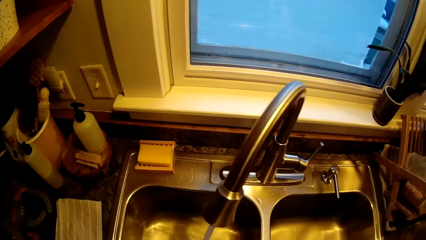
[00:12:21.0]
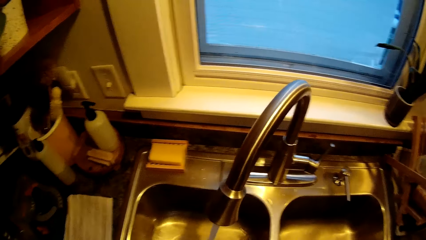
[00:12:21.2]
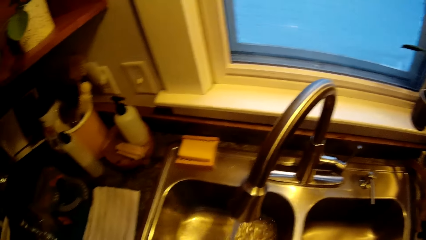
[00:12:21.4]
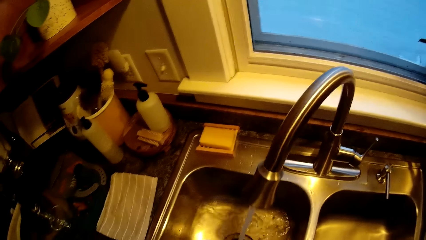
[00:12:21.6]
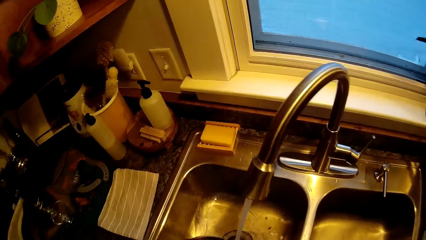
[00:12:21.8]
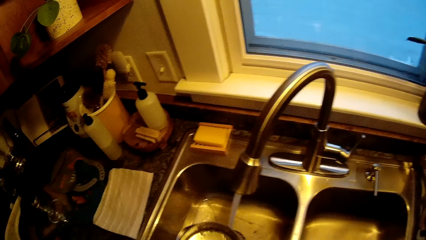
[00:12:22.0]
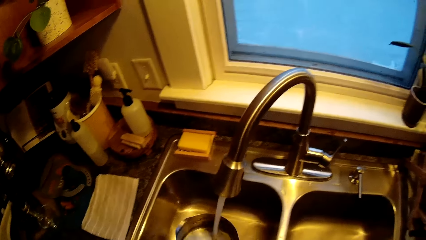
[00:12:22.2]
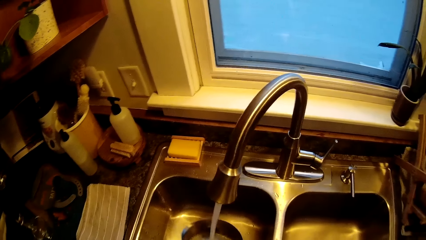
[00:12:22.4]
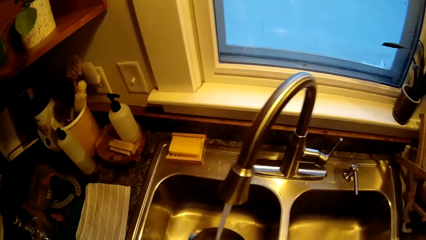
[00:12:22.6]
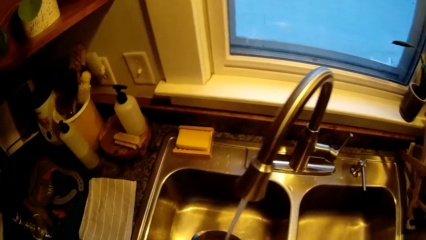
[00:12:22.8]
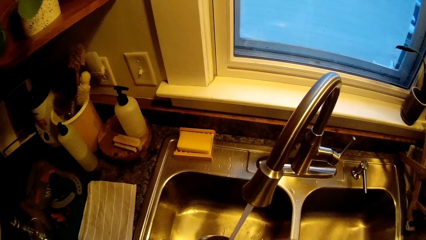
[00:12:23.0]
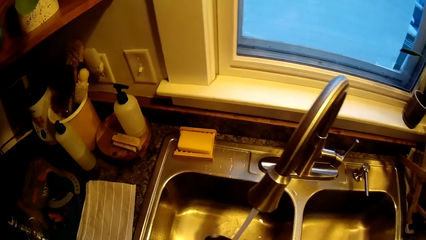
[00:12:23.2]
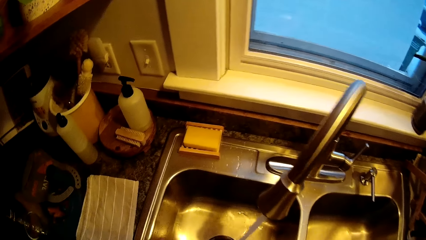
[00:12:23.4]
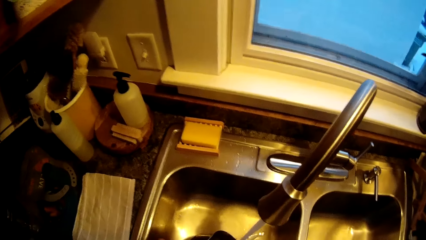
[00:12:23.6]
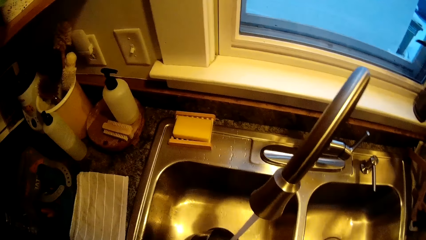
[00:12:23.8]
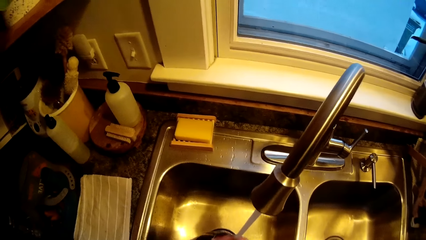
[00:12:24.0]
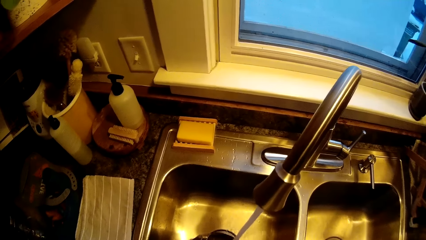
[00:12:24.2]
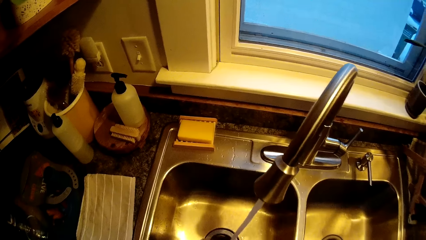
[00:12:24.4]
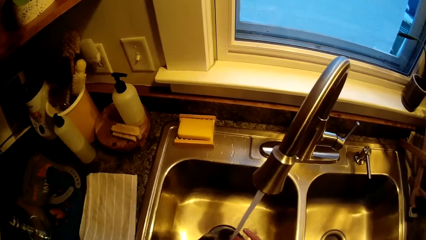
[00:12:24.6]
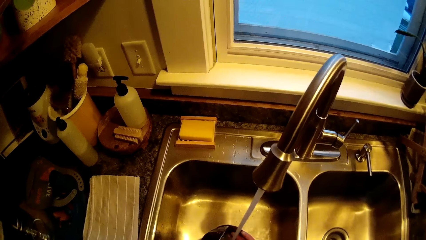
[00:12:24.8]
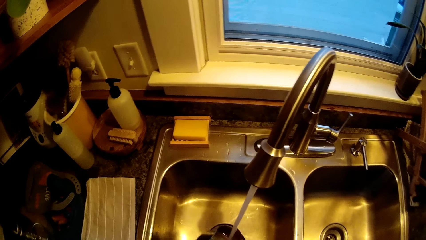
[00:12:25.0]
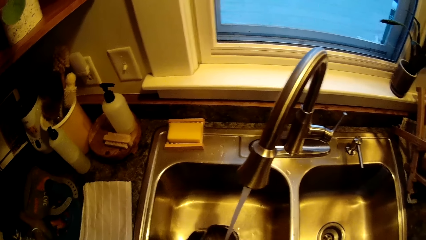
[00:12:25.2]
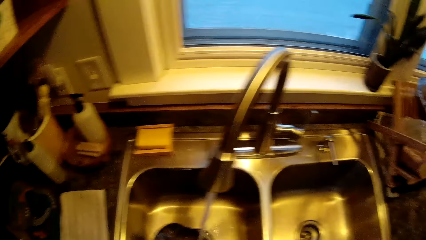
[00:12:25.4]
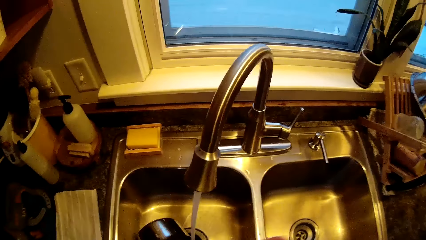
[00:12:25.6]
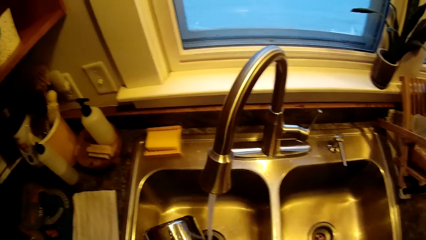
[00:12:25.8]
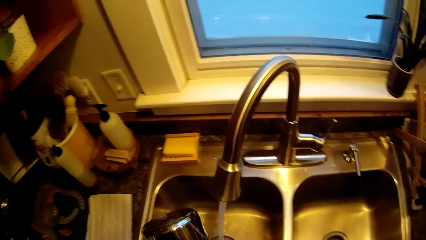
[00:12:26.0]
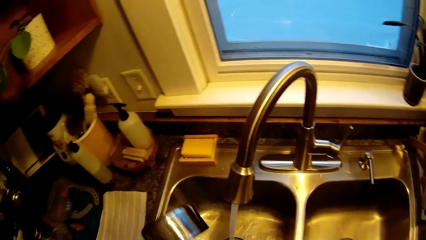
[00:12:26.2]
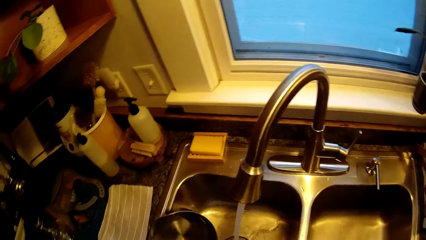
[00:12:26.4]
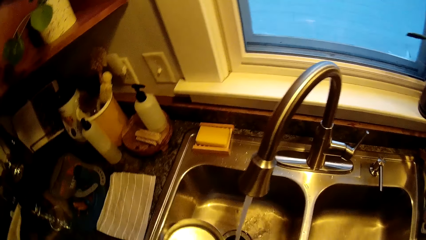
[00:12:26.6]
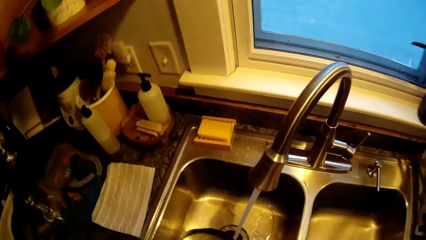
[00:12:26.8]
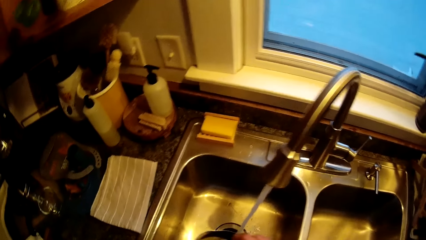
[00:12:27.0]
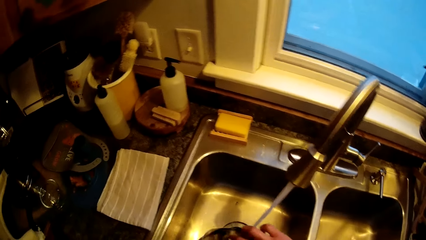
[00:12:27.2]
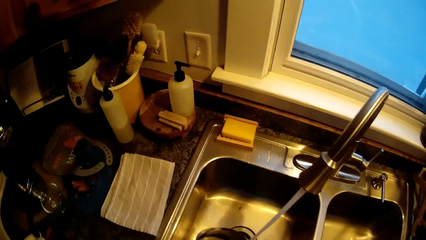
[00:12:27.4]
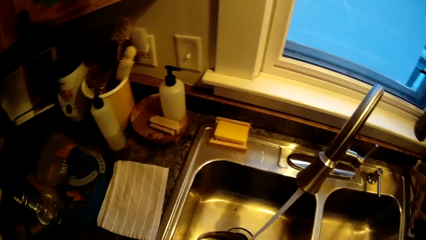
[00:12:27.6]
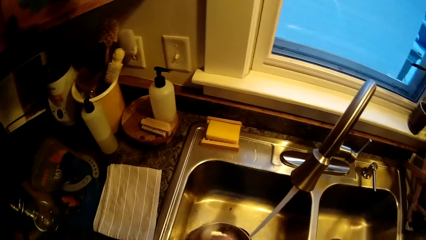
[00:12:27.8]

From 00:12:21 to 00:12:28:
The camera wearer washes a cooking pan with a sponge with both hands.

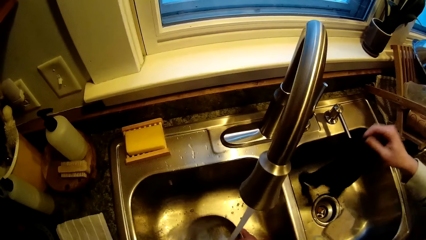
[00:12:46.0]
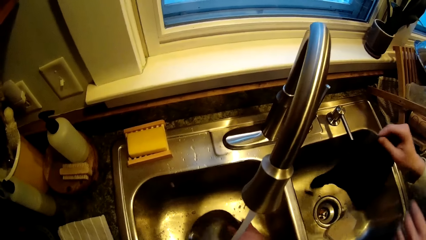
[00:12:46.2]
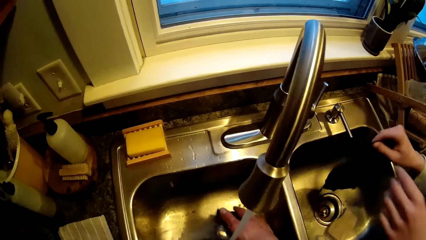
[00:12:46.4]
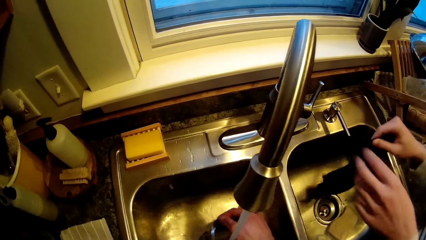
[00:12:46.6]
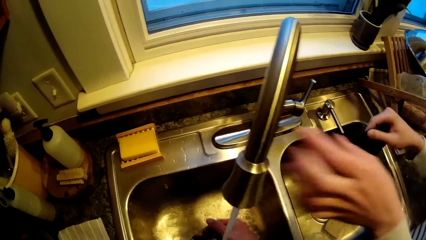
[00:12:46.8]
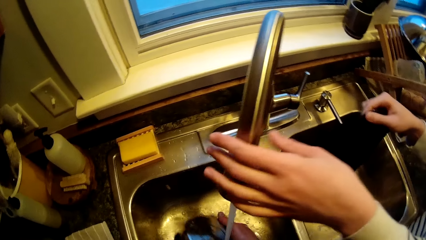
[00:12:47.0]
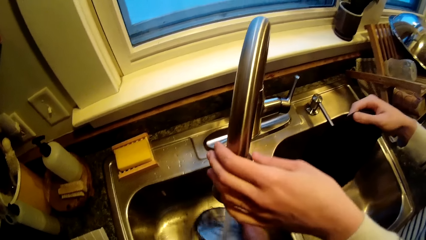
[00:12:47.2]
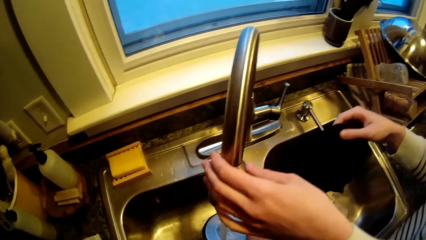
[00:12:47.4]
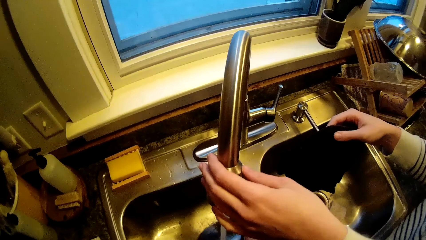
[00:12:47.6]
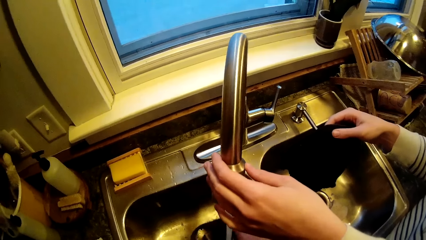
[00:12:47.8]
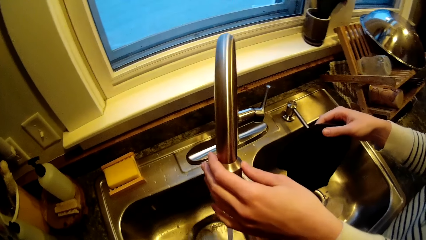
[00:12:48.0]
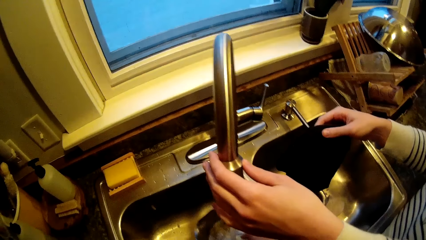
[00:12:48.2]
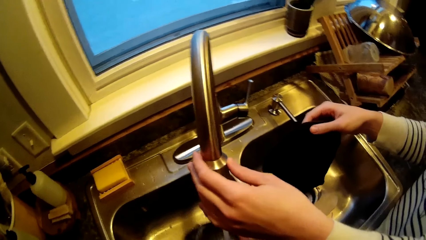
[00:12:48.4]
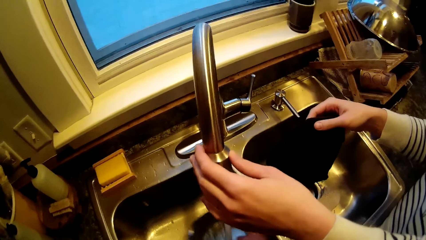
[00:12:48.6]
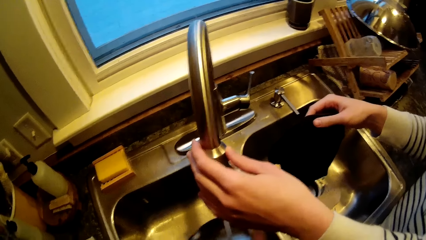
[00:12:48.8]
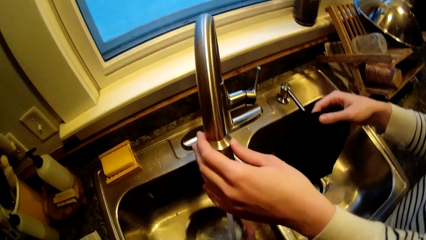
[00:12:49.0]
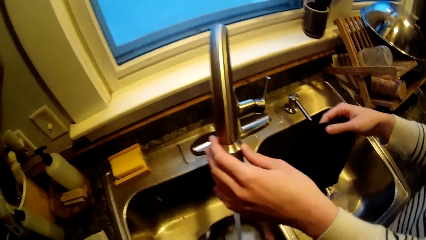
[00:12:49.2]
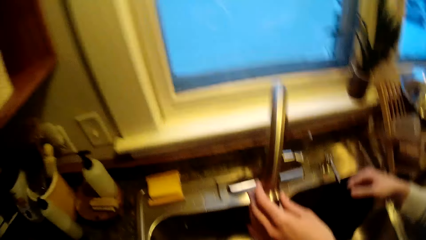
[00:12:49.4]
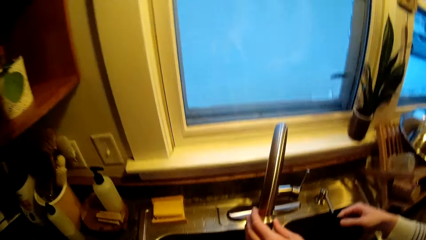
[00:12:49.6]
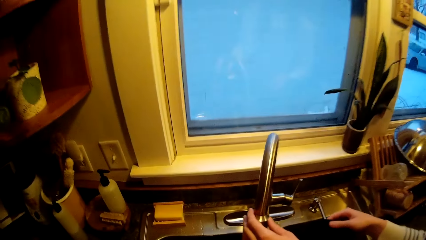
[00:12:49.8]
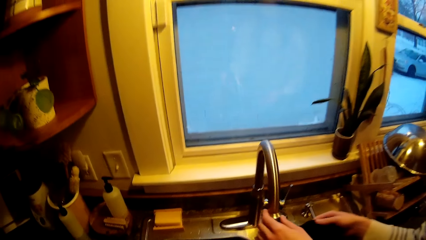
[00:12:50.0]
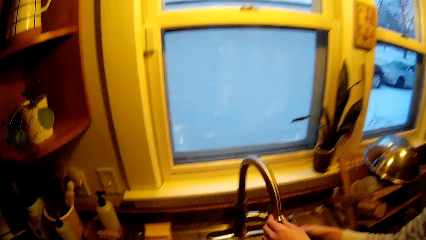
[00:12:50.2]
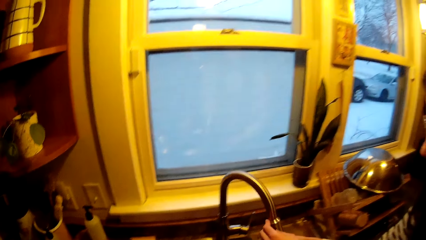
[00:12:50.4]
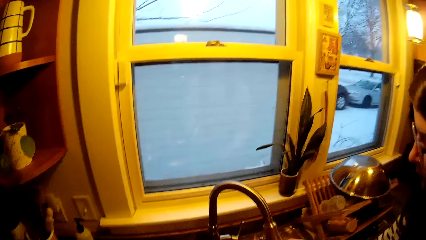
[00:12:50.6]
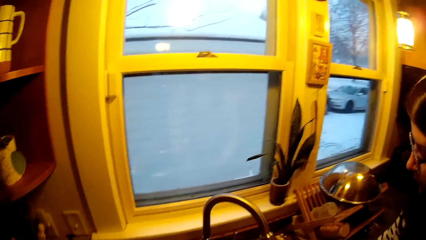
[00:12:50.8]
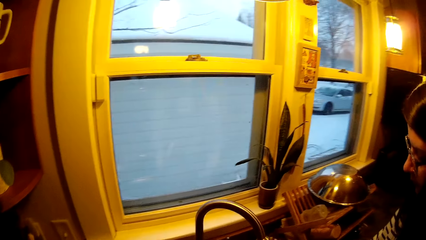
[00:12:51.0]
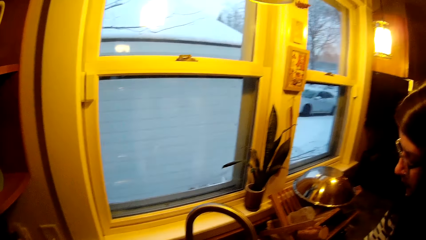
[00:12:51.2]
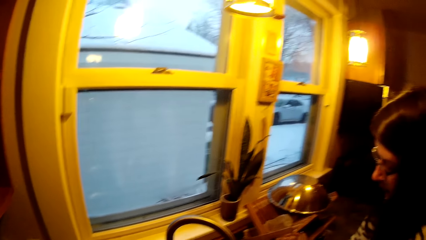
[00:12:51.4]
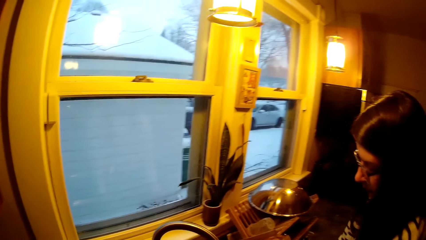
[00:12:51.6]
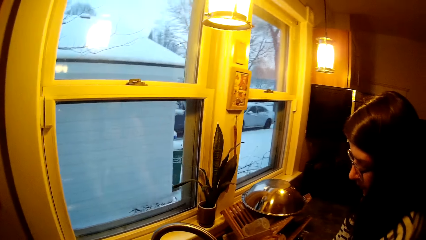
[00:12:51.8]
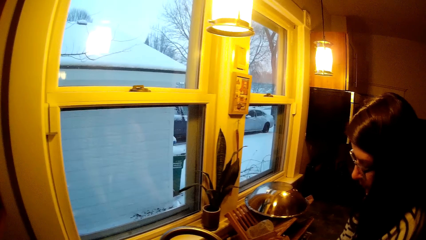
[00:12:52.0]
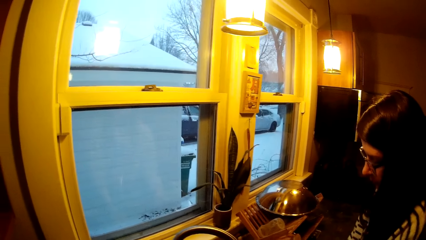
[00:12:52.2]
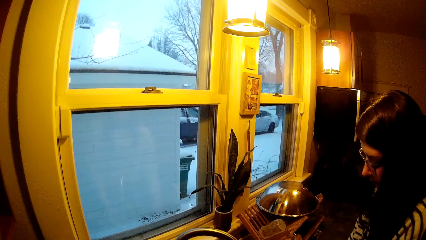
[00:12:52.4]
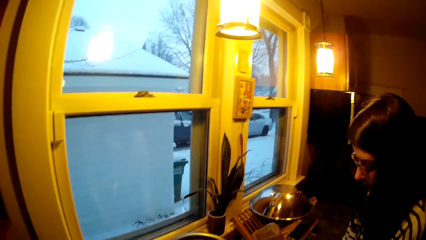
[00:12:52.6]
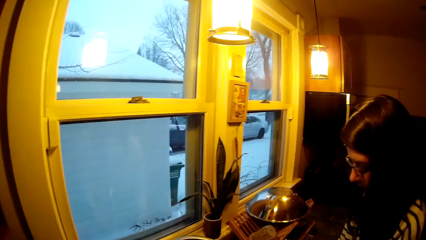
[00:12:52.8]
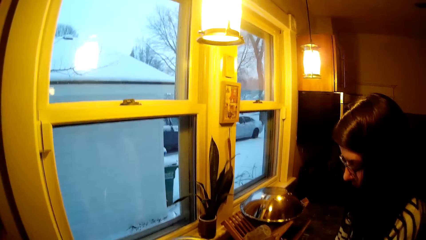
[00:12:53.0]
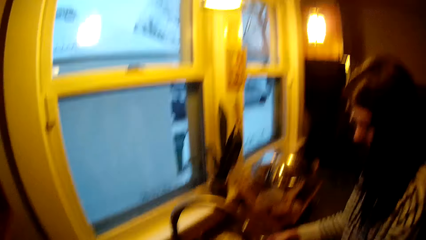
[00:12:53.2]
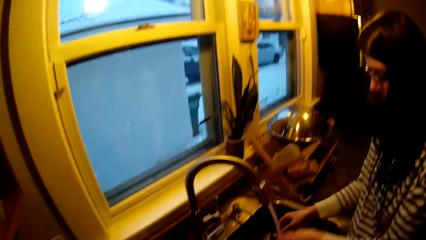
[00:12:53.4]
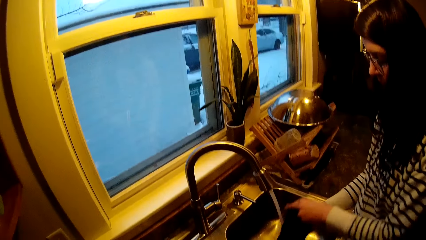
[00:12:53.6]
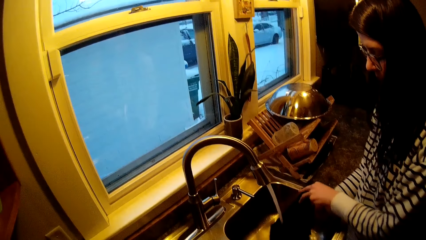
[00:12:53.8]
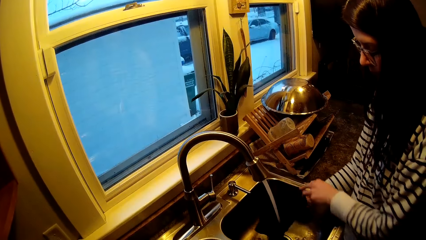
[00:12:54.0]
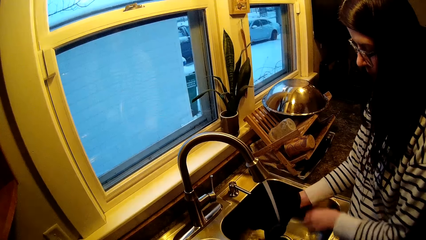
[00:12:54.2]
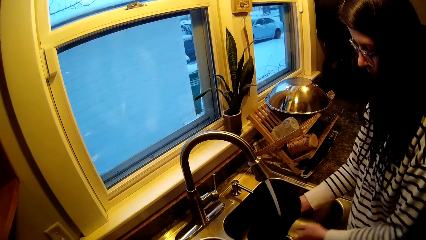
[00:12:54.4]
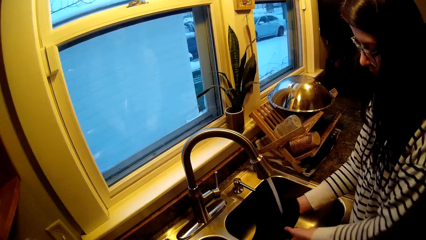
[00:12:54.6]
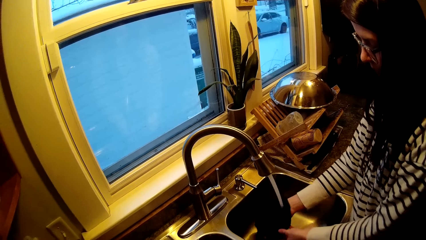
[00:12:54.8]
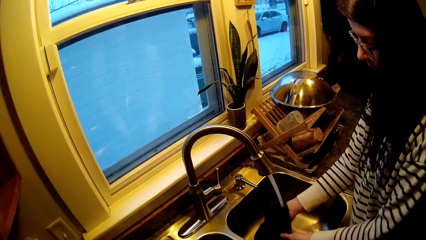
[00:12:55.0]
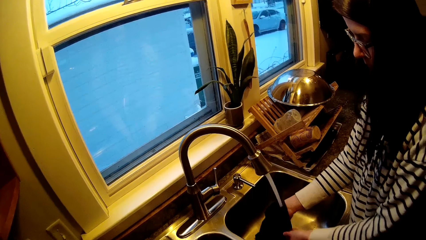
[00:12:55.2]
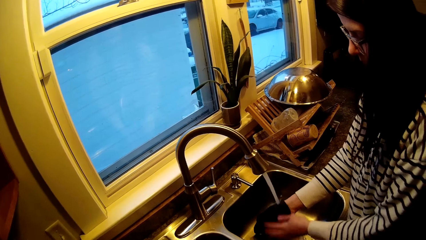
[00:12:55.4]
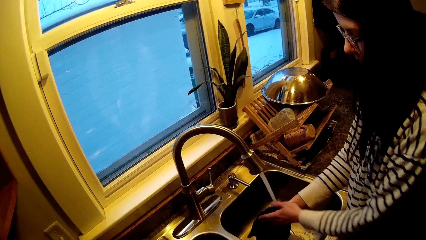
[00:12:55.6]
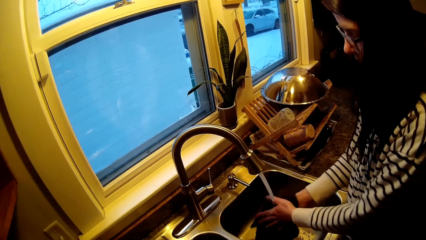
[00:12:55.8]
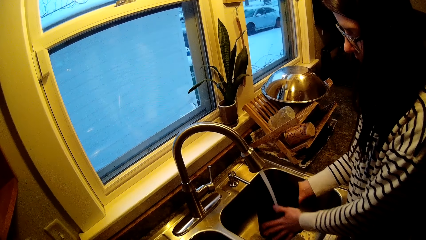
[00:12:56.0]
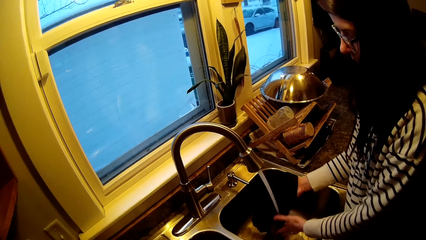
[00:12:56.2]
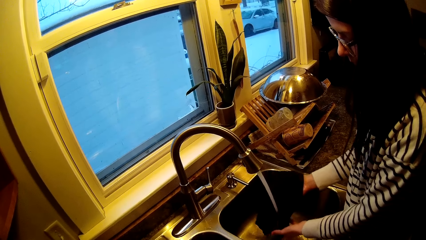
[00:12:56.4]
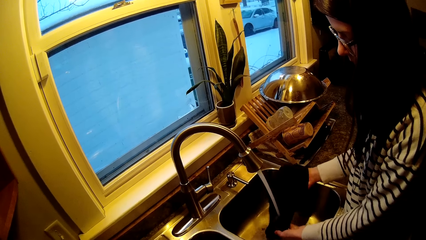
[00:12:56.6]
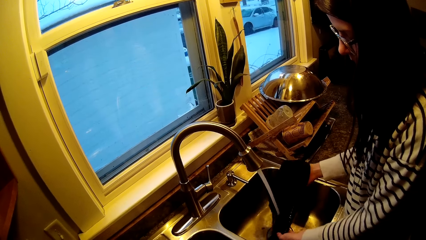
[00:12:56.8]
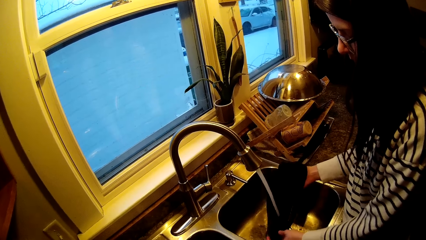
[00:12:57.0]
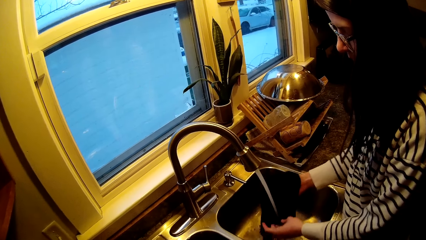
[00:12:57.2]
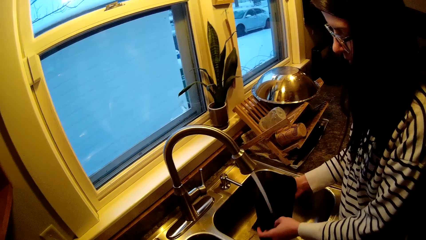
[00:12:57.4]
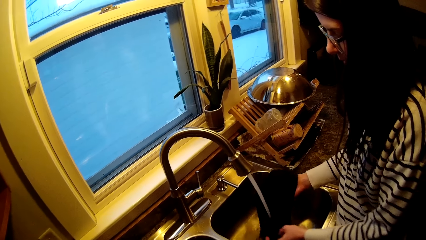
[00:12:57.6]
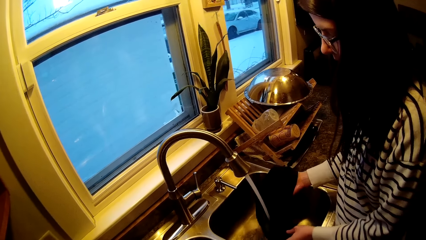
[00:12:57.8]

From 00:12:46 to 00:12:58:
The woman holds the tap with her left hand. She opens the kitchen tap. She turns the tap with her left hand. She washes a rag with both hands. The camera wearer cleans a kitchen towel in the sink.
